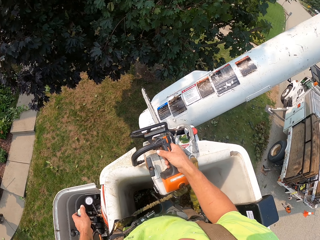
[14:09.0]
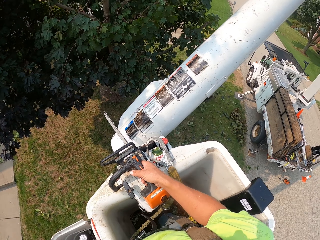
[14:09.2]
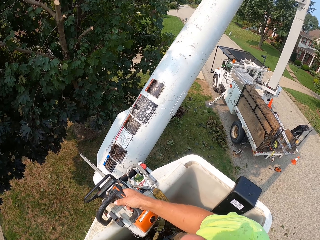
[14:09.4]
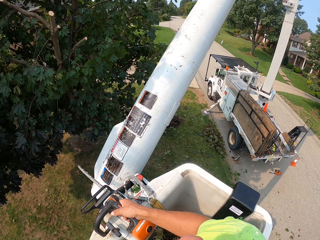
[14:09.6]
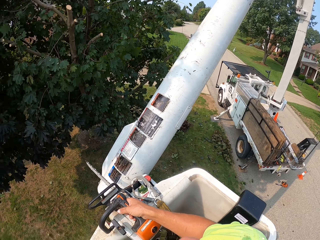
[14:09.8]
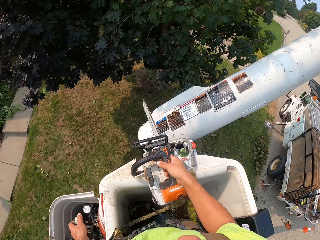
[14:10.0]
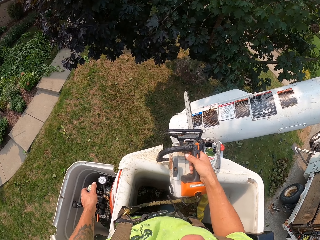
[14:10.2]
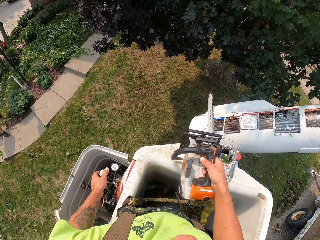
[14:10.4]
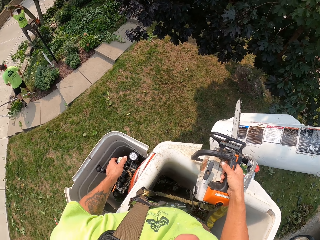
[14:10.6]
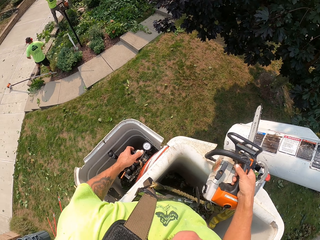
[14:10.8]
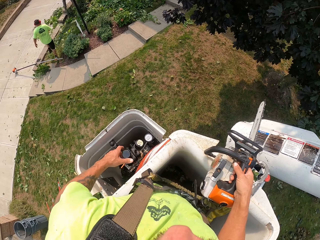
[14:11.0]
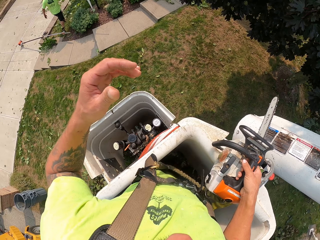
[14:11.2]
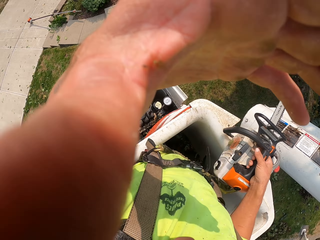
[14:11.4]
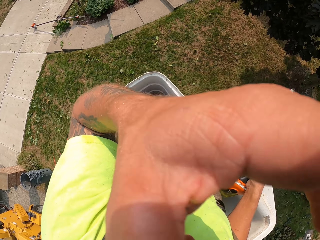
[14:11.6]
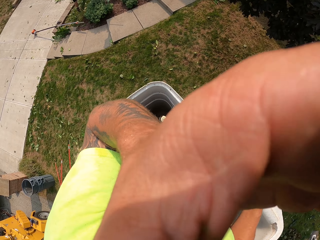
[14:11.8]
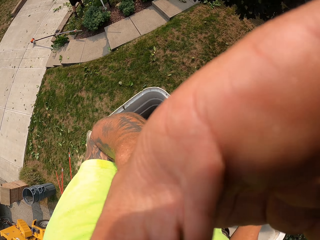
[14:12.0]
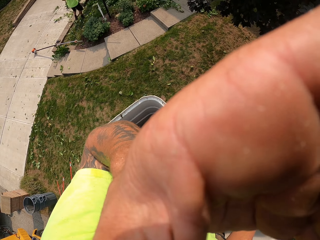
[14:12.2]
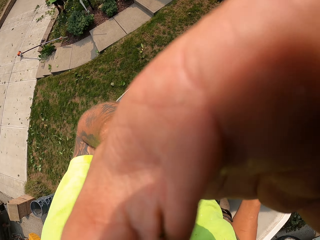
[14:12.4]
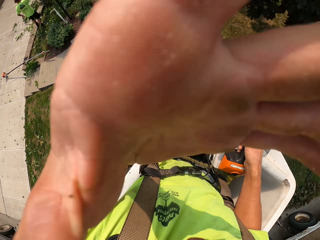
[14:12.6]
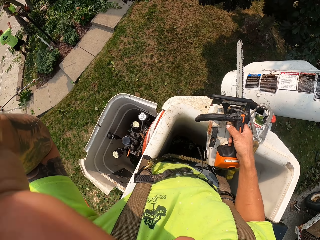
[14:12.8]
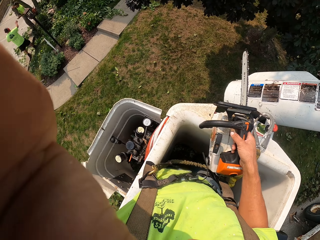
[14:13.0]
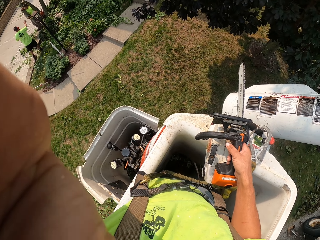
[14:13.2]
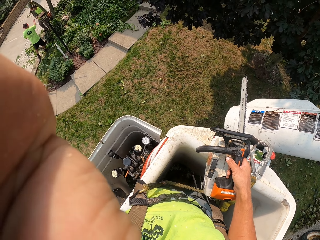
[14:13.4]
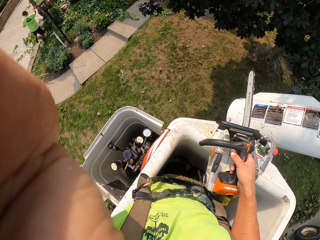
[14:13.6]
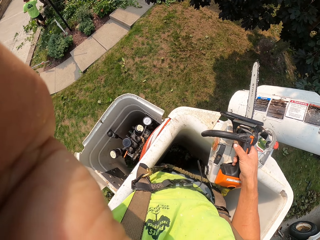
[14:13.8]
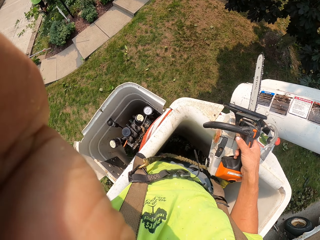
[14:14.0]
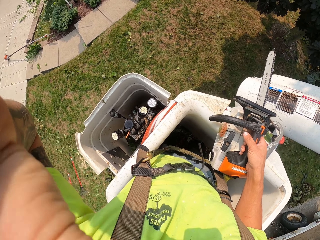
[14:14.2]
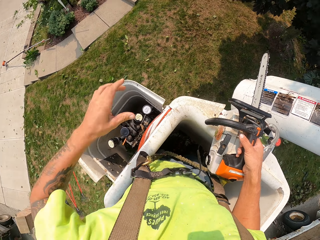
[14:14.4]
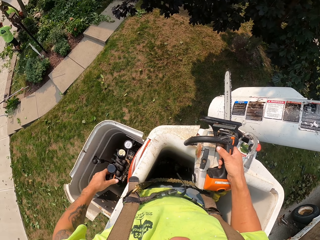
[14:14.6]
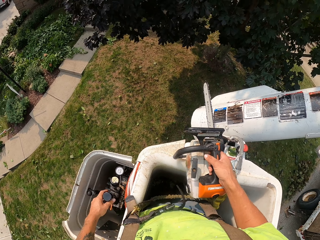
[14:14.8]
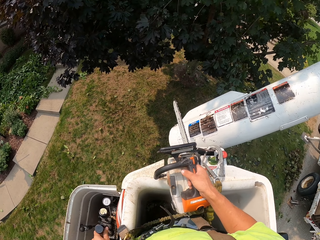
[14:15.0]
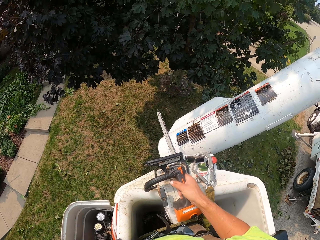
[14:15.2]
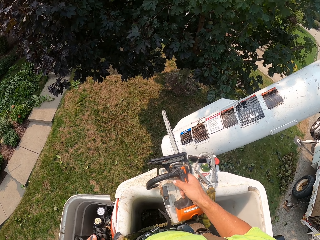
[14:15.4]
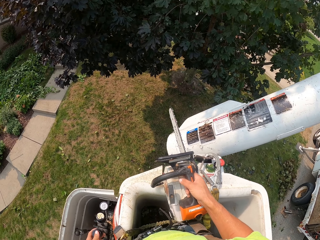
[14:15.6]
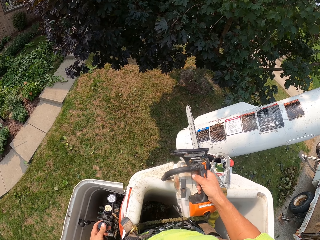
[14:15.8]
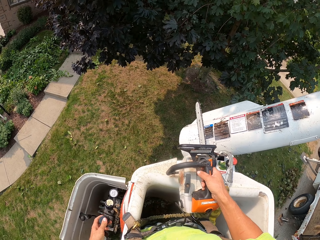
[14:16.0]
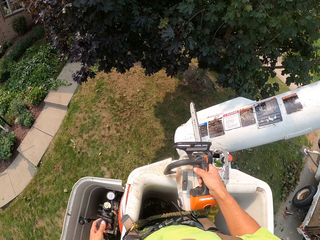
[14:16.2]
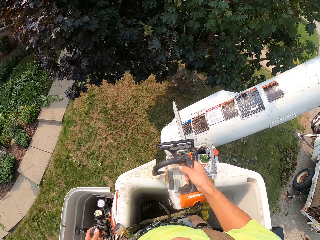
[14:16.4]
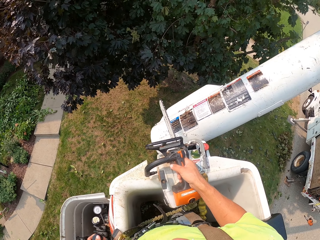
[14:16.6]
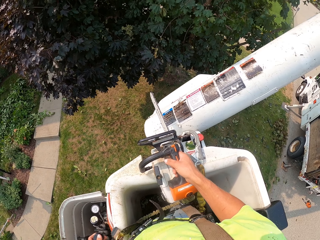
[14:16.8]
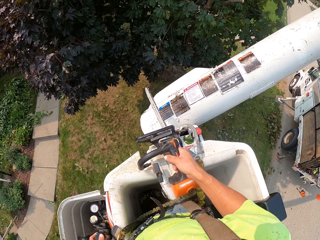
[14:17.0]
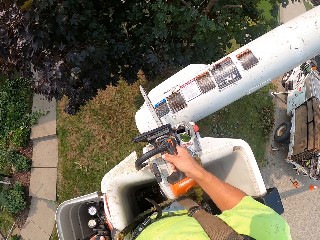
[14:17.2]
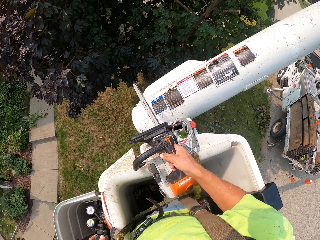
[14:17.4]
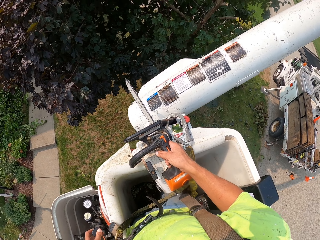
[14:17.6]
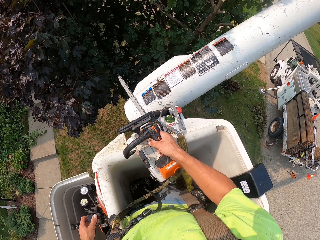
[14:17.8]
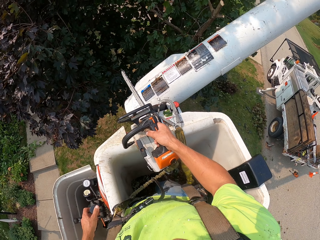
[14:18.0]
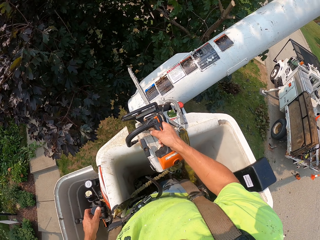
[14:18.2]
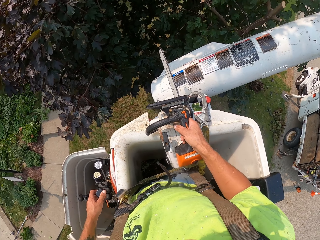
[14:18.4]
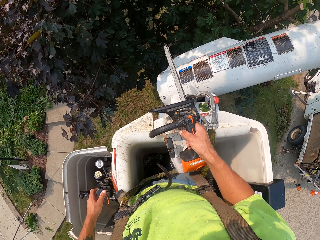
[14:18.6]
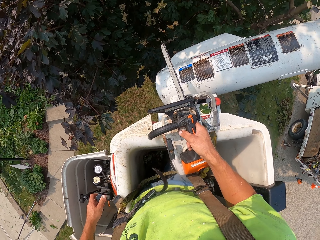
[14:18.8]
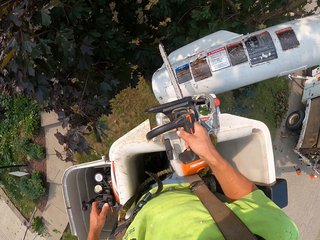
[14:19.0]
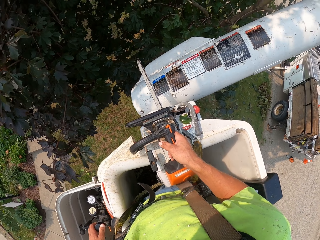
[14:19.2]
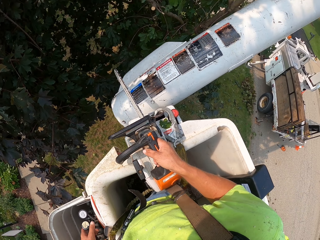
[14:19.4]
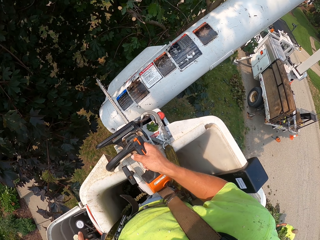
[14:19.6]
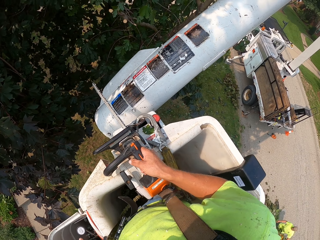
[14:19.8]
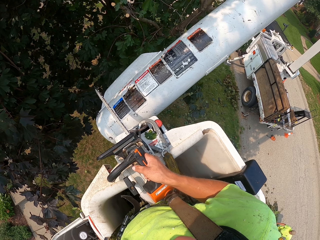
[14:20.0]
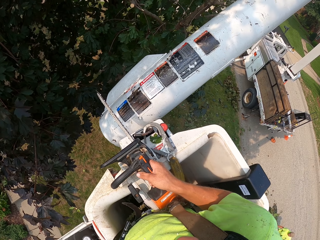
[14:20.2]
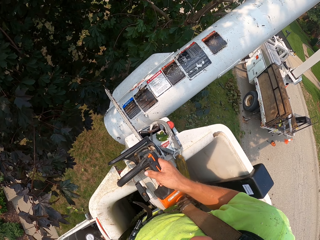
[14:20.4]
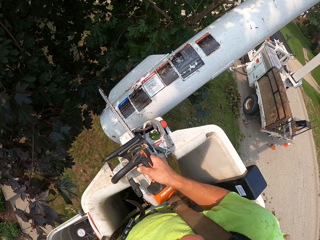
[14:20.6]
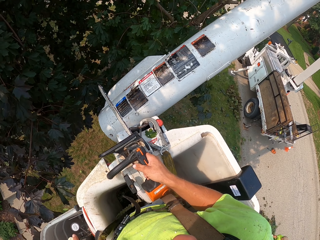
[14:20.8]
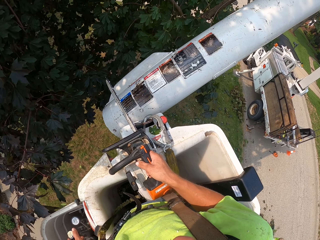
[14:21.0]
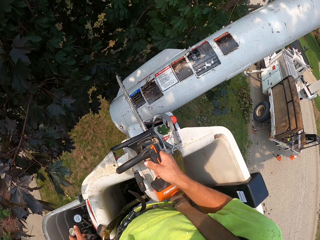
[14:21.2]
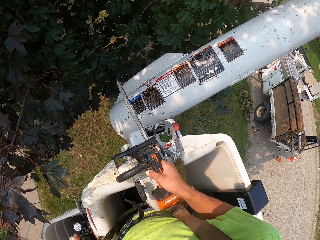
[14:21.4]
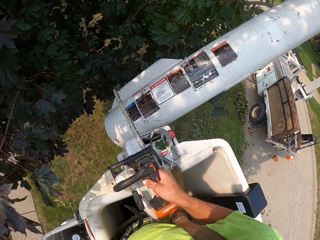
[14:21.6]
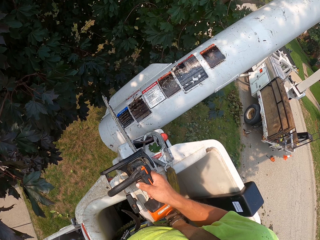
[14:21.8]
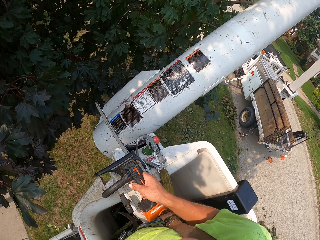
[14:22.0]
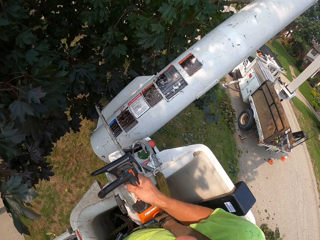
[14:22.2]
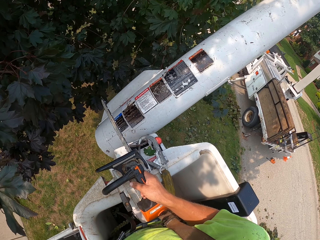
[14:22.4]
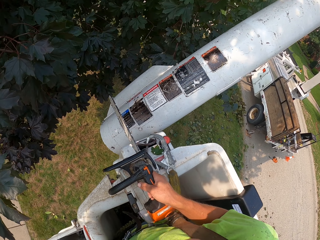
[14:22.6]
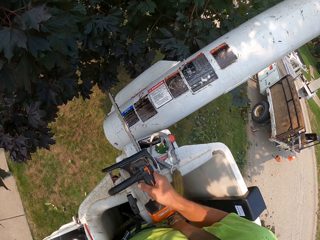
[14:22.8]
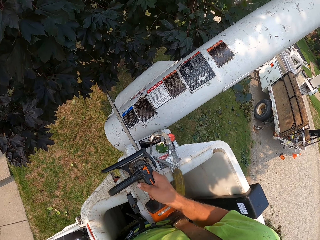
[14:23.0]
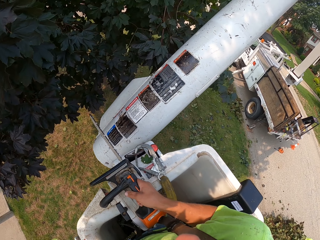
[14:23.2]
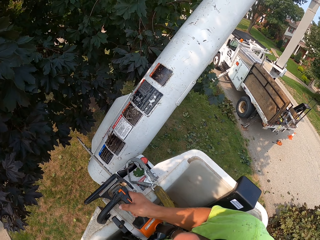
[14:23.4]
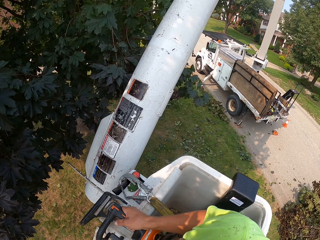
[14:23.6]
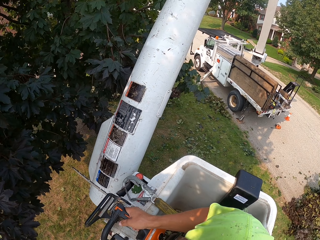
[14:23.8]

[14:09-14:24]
The camera wearer adjusts the camera. They move the lifting equipment. The man carries the branch from the ground with both hands.

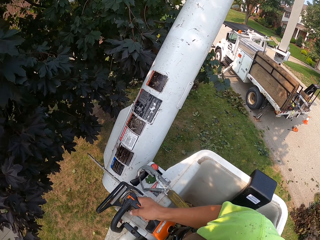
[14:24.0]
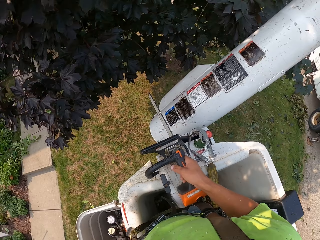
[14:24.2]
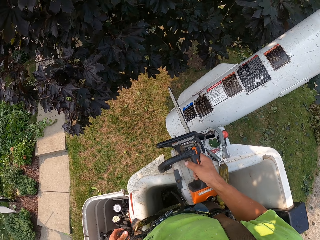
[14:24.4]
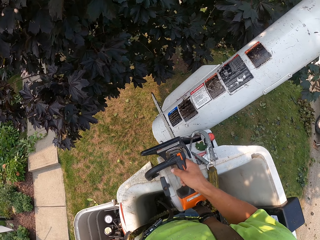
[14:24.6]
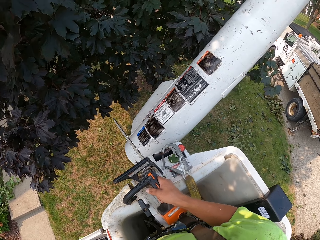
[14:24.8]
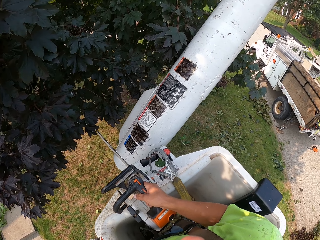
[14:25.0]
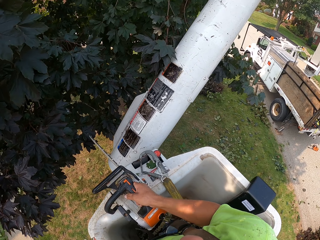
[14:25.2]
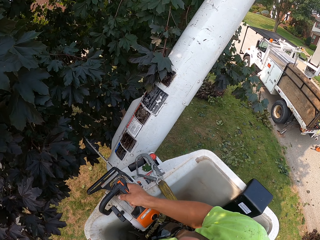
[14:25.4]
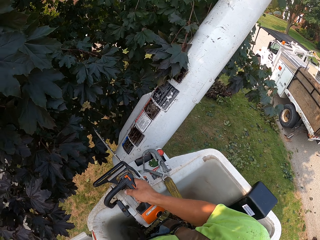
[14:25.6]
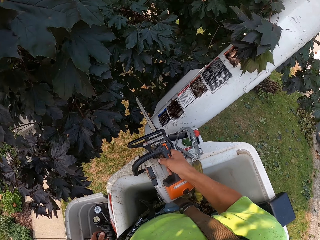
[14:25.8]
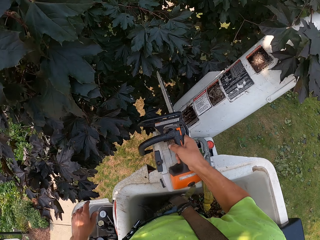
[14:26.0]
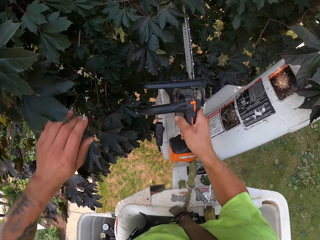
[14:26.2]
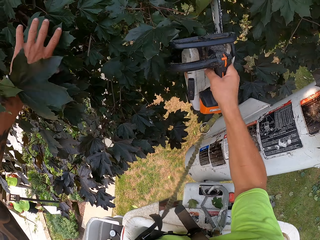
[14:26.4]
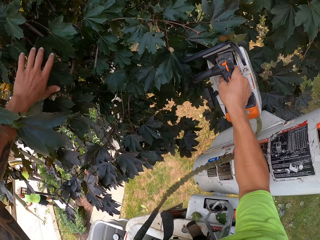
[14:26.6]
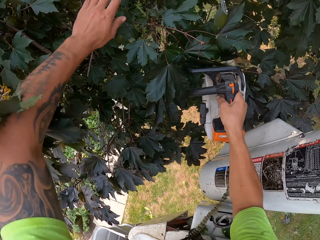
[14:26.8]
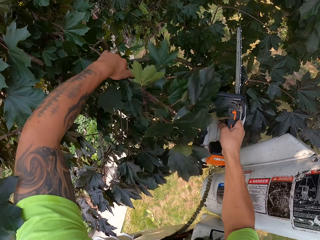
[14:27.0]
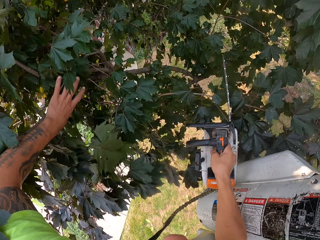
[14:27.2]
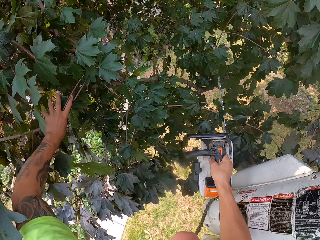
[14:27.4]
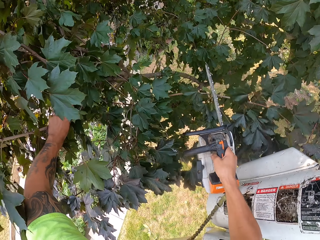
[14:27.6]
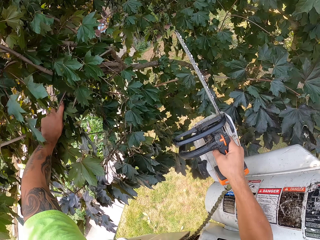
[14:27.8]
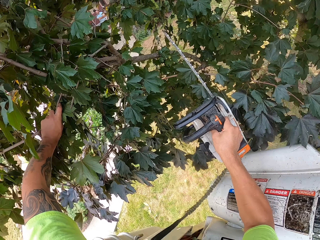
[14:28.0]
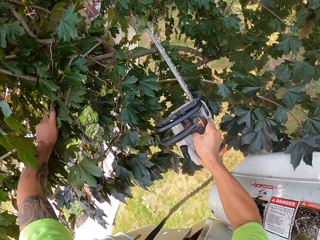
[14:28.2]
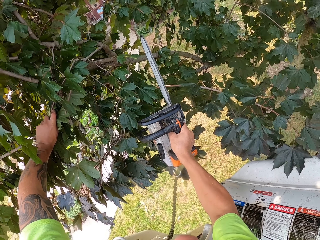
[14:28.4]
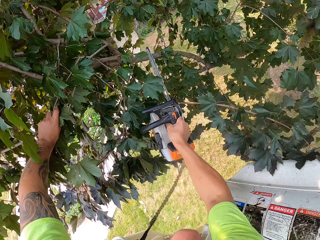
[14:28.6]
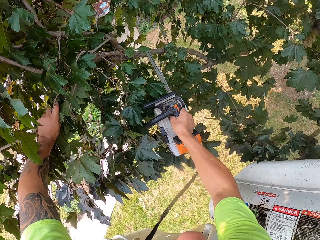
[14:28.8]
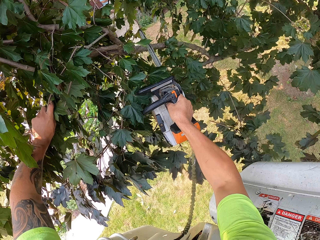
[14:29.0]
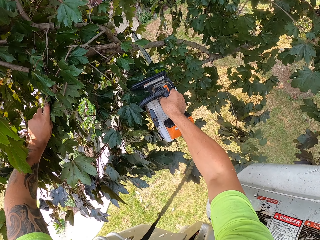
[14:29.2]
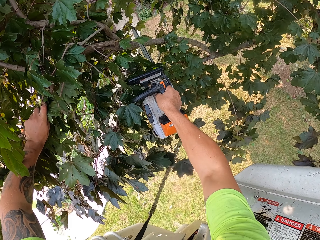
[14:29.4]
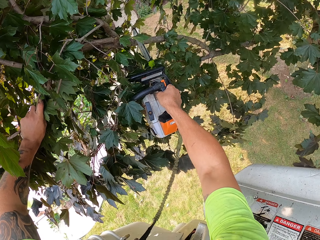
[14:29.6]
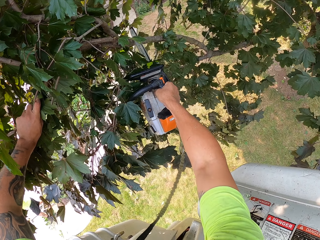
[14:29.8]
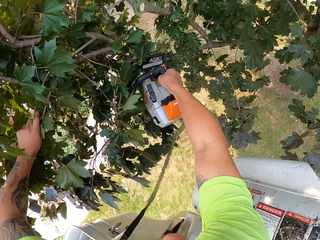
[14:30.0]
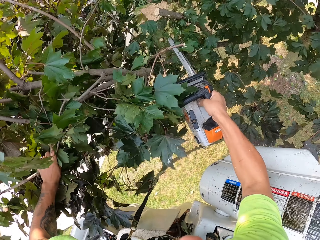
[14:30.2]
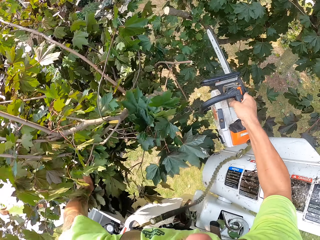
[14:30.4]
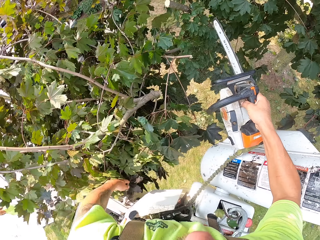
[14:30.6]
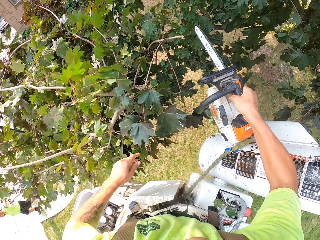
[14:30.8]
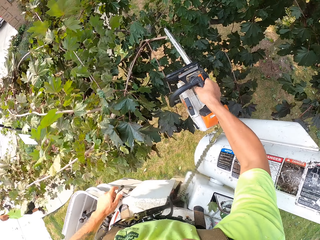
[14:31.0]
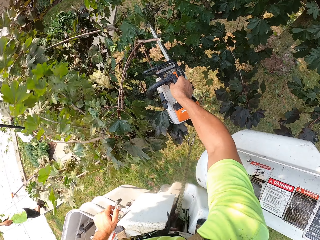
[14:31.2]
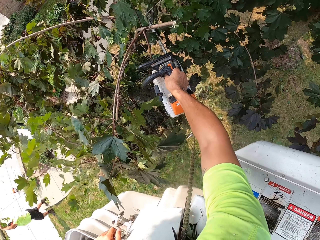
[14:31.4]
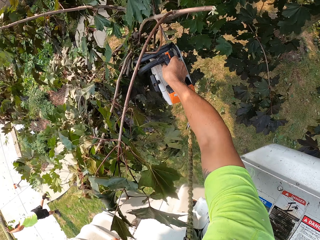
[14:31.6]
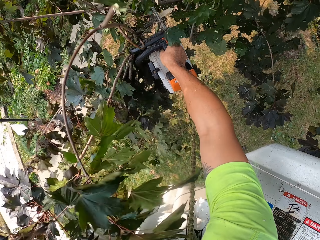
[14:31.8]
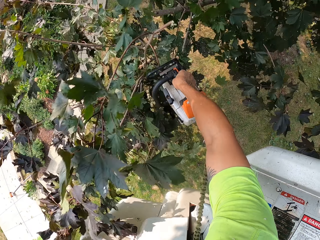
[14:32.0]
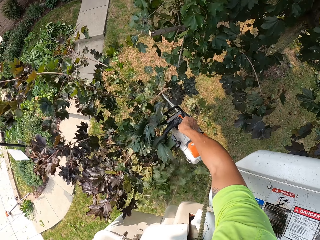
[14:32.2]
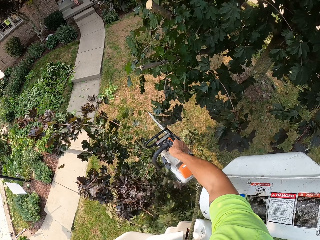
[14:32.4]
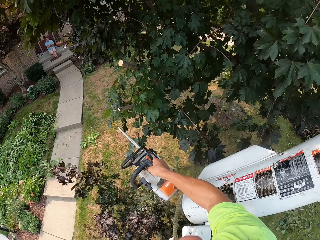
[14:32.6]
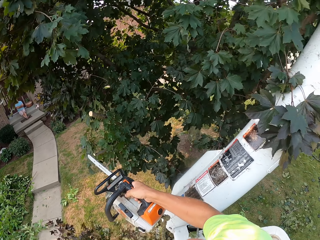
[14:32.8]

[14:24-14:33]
The camera wearer lifts the chainsaw from the boom lift with his right hand. He cuts the branch with the chainsaw in his right hand. He holds the branch with his left hand. He pushes the branch on the ground with his left hand. He cuts the branch down with the chainsaw in his right hand.
